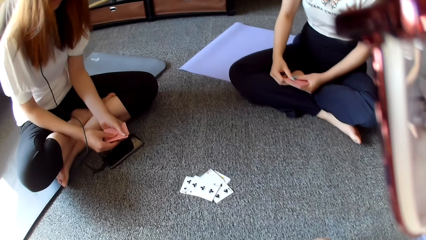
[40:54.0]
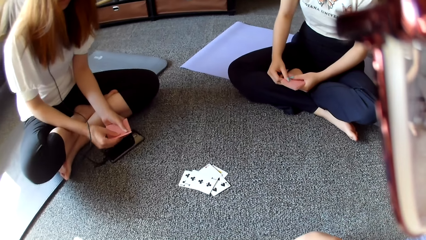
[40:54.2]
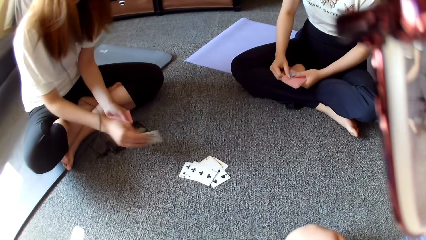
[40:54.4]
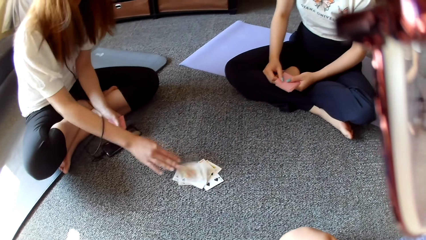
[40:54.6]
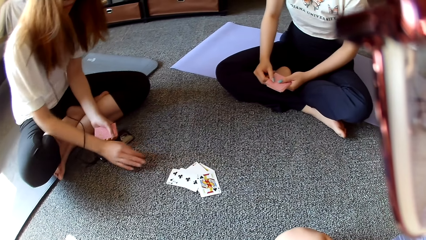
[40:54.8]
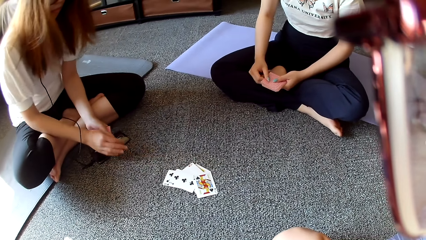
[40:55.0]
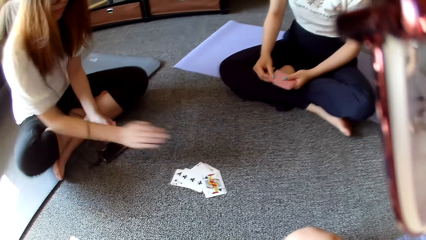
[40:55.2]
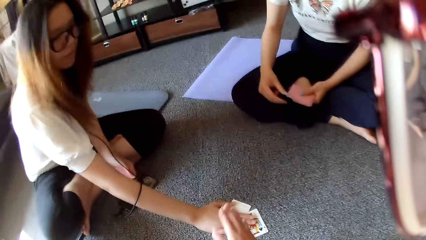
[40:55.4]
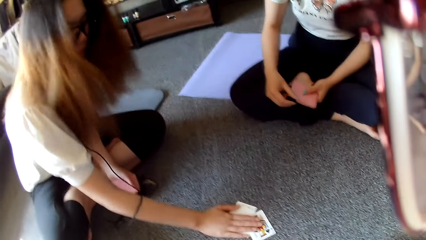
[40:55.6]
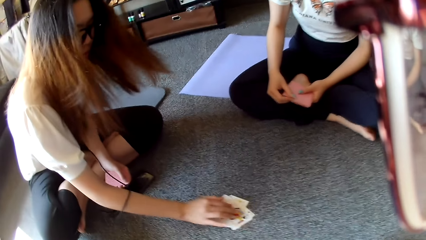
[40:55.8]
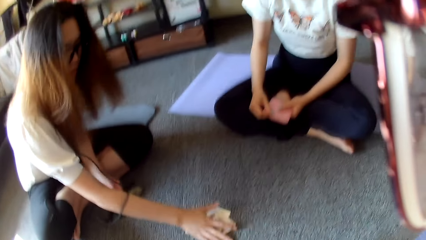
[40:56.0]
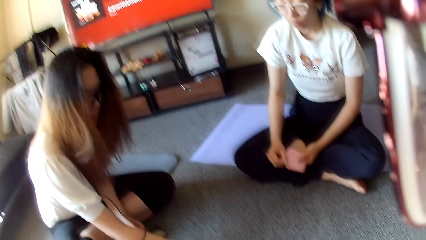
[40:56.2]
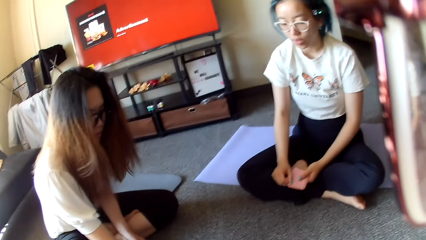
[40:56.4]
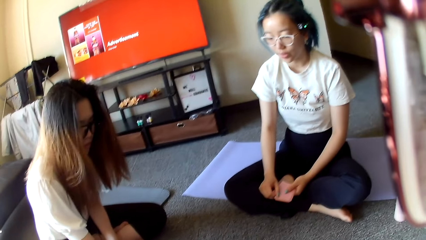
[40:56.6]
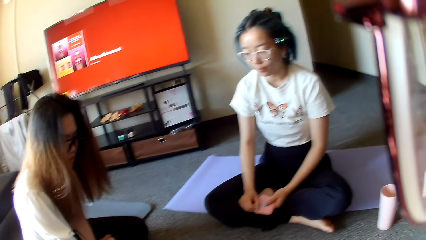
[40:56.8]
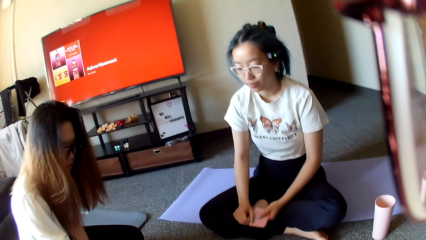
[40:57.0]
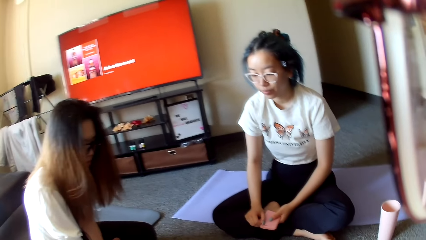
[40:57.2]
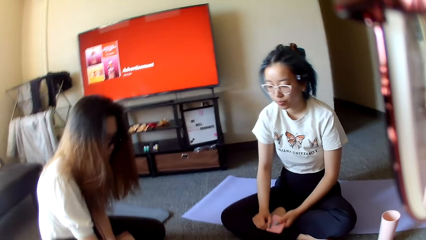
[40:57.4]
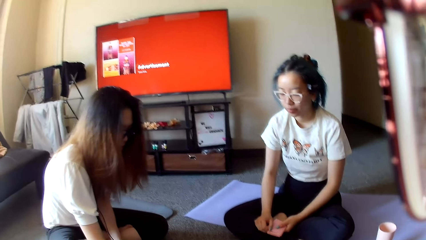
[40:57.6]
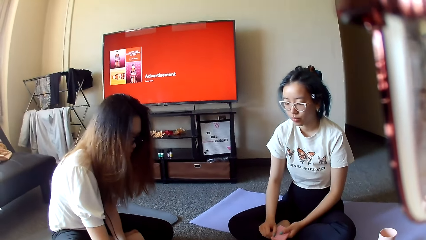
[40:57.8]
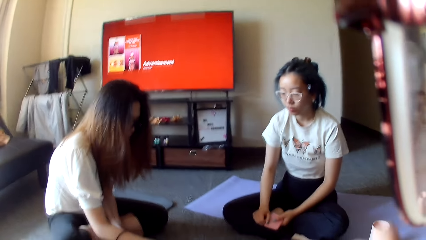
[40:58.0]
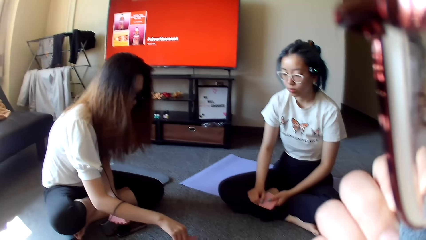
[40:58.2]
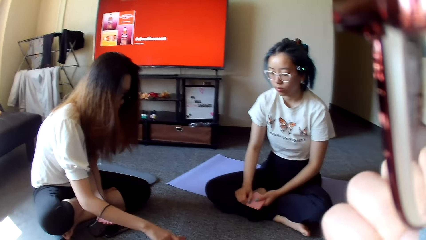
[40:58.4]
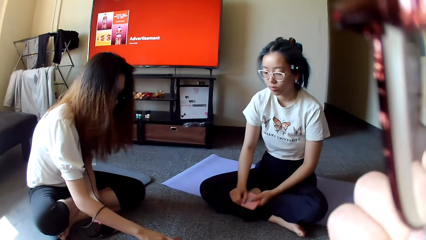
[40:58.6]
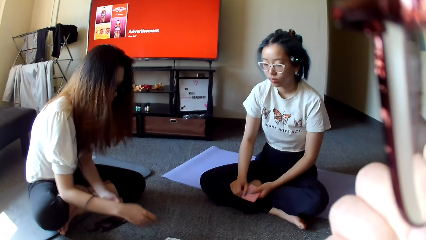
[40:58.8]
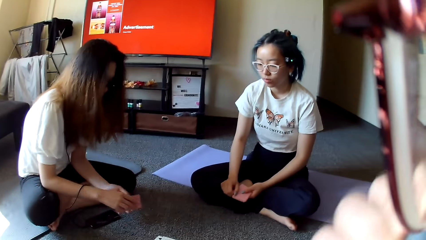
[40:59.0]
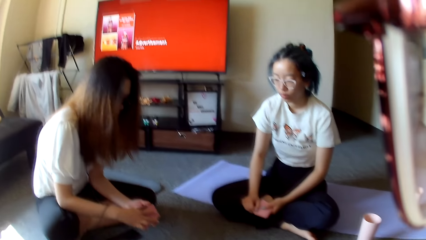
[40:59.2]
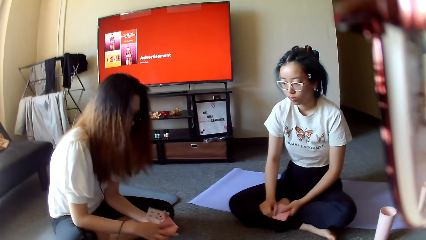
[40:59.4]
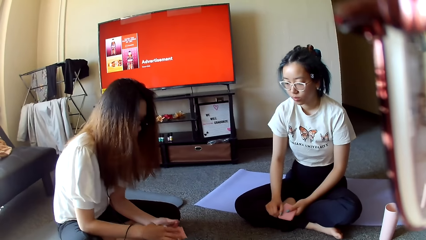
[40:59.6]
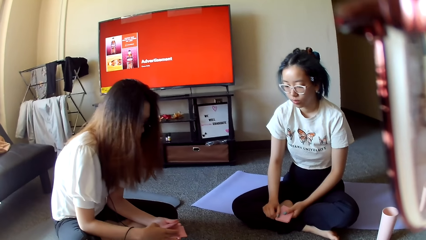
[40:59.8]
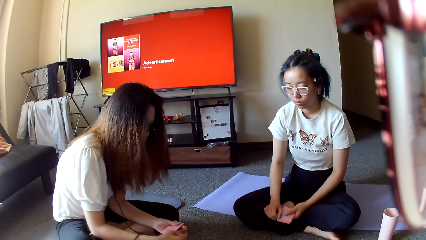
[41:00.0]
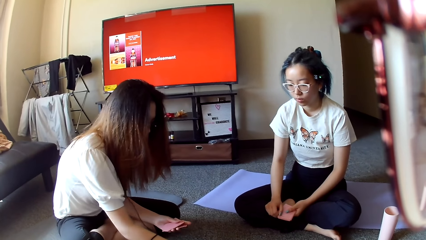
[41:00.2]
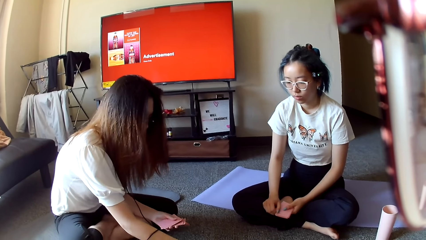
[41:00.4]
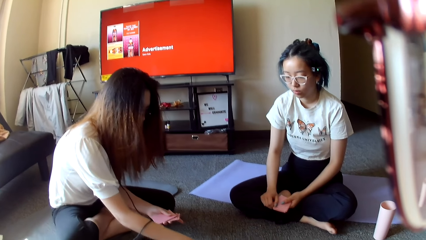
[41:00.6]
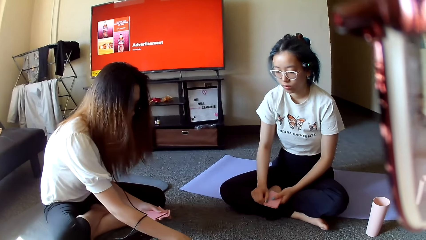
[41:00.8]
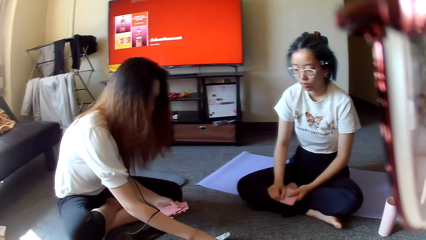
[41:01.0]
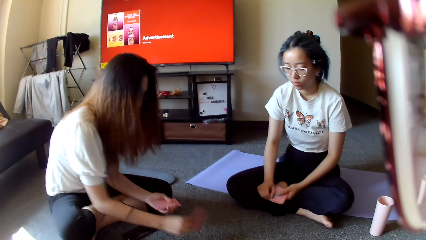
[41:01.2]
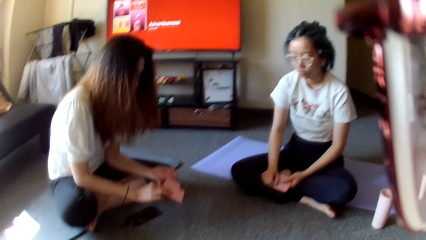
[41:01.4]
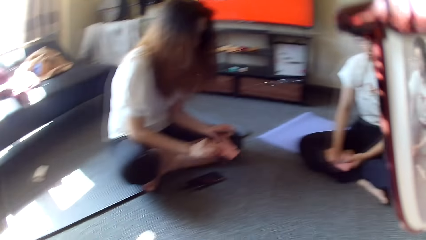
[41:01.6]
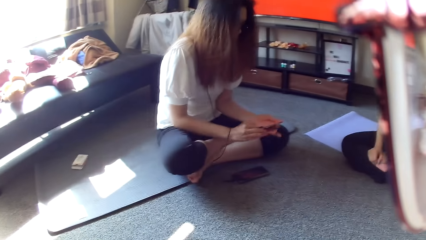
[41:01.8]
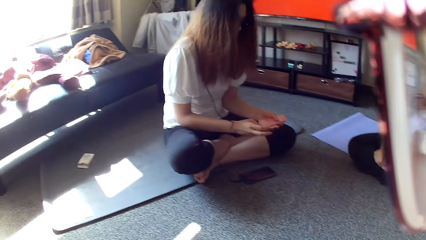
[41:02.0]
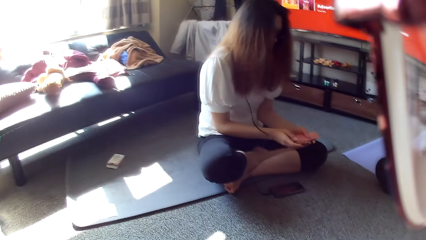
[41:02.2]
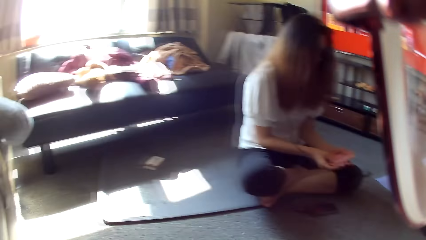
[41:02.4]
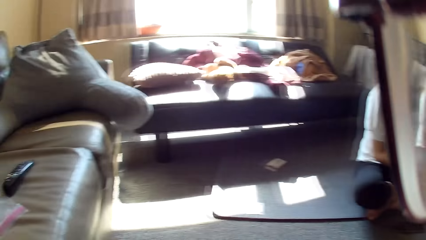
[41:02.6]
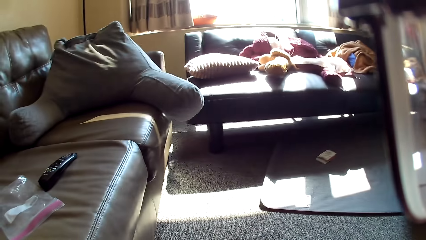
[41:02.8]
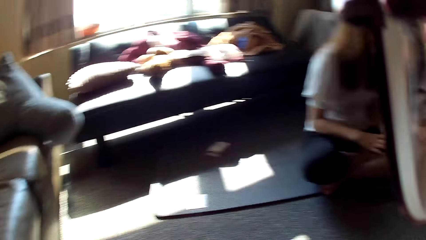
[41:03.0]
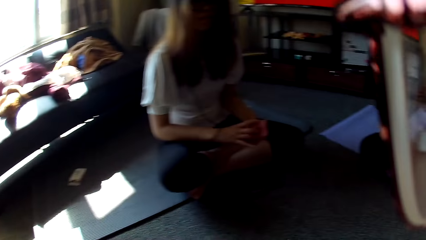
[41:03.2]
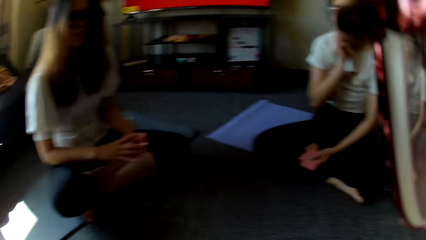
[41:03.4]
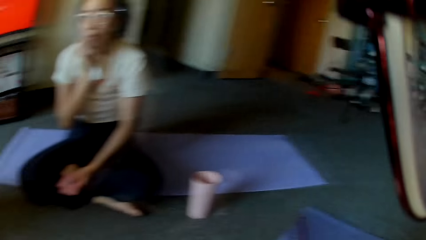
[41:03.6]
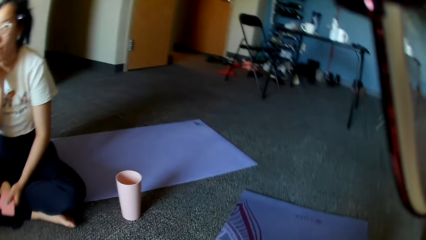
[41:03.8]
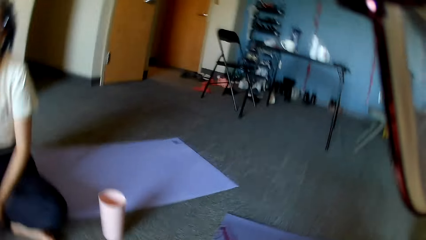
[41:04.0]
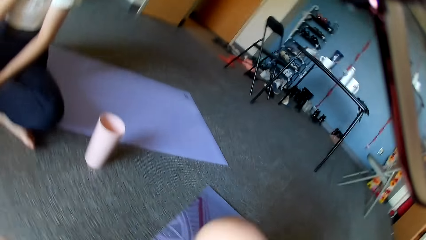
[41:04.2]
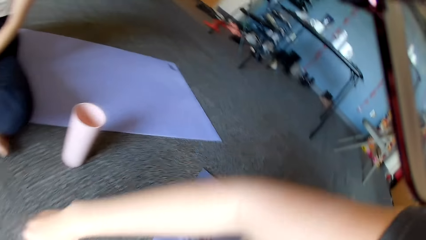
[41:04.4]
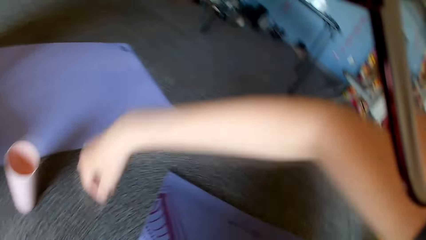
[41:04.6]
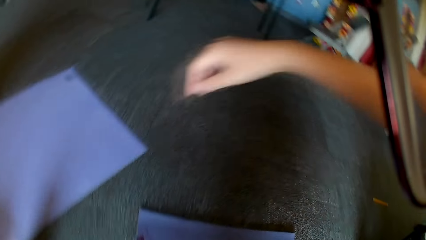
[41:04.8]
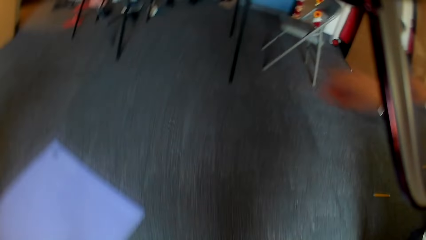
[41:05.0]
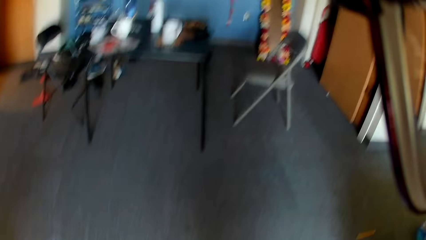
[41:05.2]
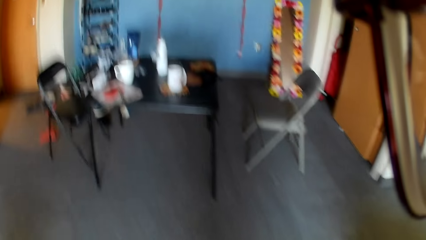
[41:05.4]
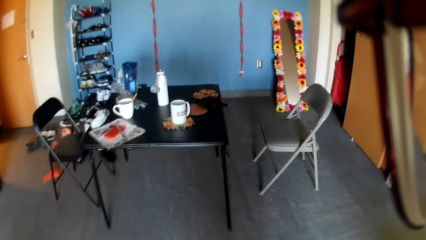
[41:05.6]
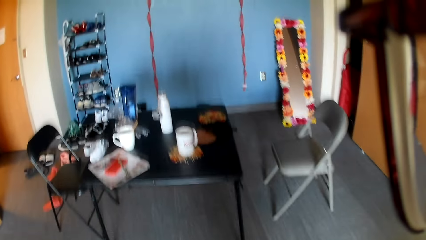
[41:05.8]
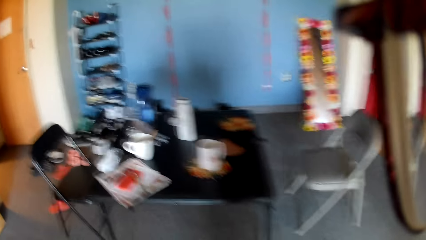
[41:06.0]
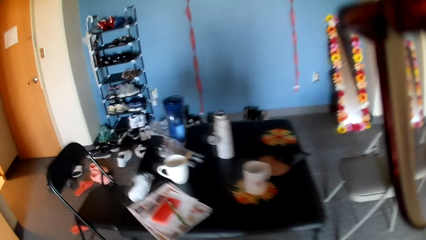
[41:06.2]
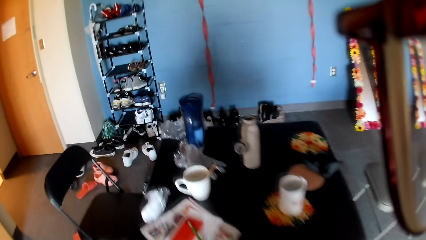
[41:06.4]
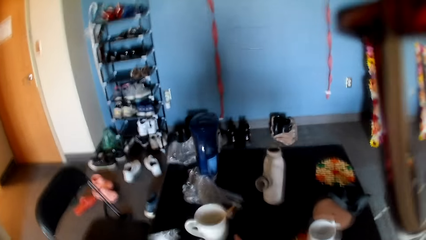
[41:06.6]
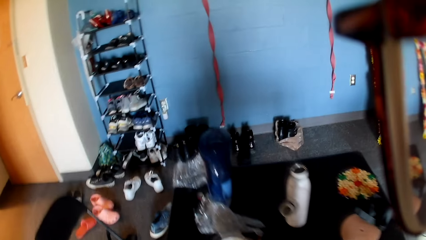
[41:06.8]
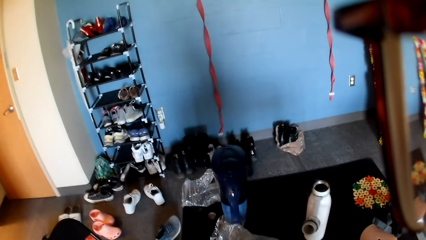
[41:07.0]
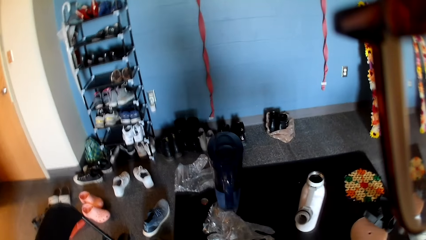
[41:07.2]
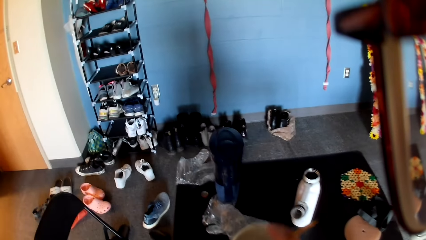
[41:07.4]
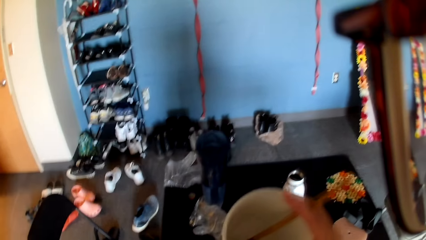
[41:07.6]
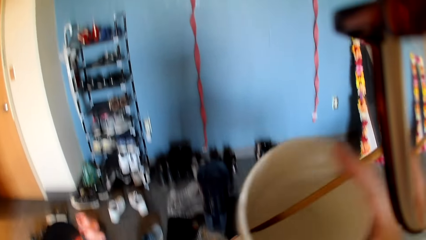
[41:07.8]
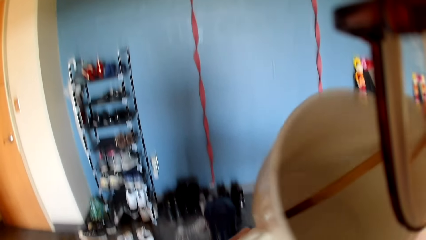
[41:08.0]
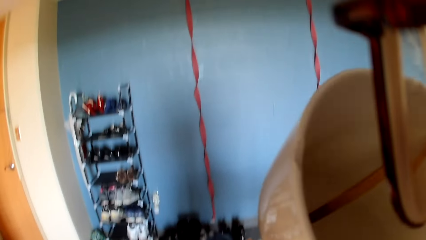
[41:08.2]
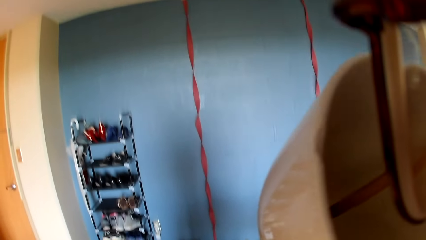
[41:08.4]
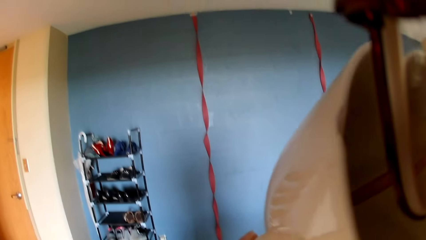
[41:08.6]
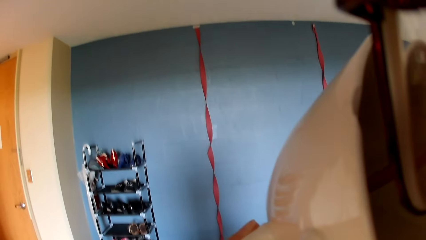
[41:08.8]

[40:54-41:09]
The camera wearer plays poker and places a card on the floor. A woman plays poker, places a card on the floor, taps on the floor and holds the cards. The camera wearer taps on the floor. The woman picks a card on the floor. The camera wearer raises the hand and covers the mouth with the hand. The woman shuffles the cards, plays poker and picks cards from the floor. The camera wearer looks around and turns the head. They lift the hand, walk in the room and drink from the cup.
